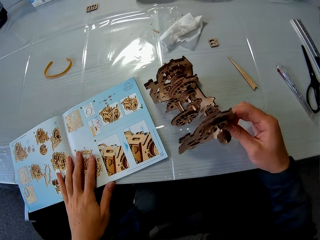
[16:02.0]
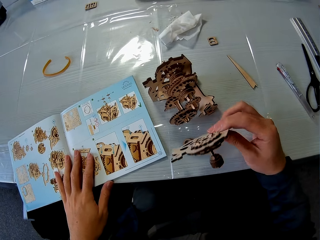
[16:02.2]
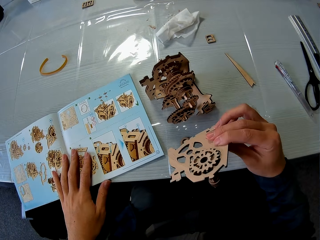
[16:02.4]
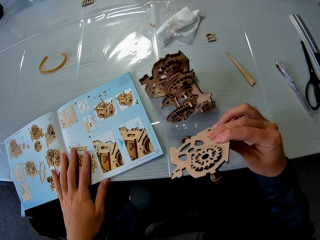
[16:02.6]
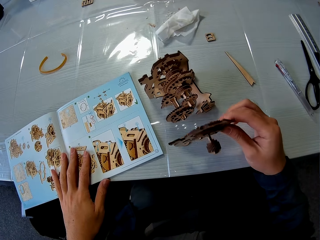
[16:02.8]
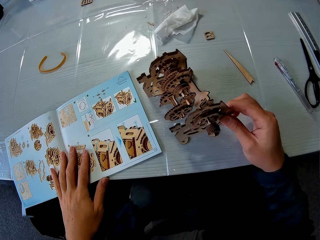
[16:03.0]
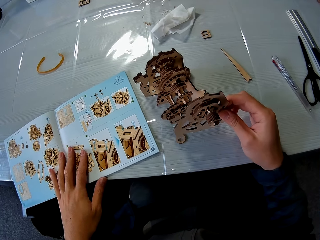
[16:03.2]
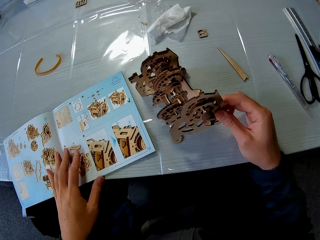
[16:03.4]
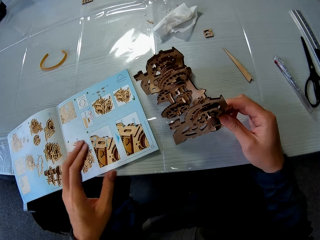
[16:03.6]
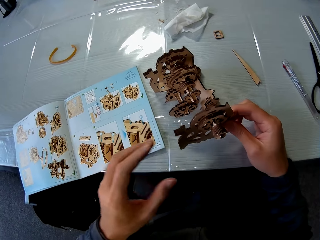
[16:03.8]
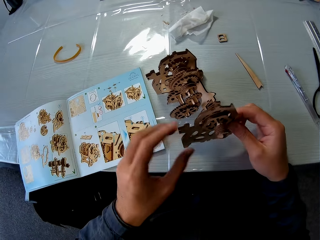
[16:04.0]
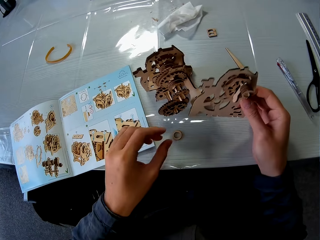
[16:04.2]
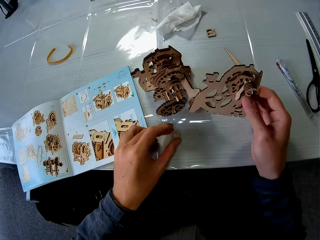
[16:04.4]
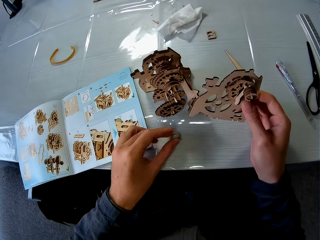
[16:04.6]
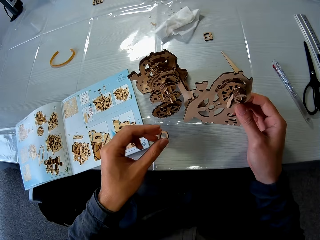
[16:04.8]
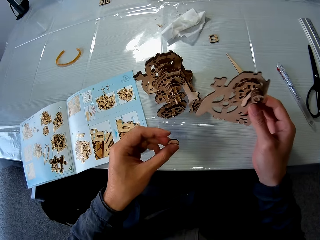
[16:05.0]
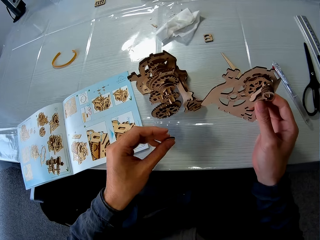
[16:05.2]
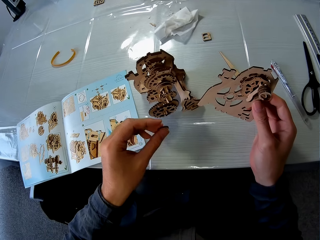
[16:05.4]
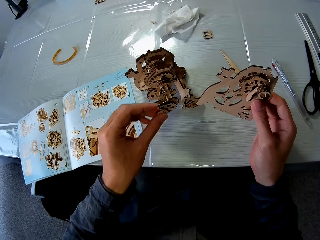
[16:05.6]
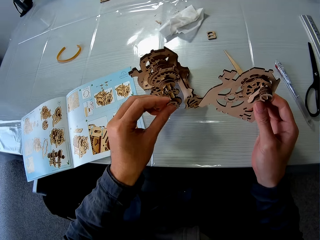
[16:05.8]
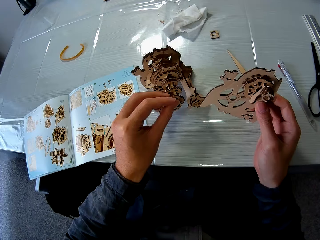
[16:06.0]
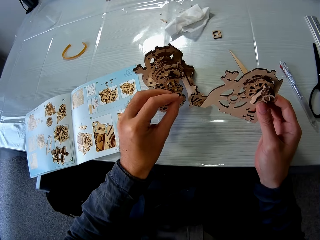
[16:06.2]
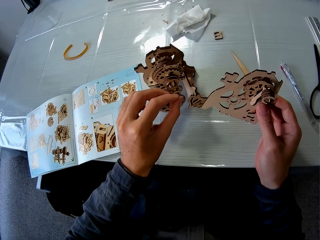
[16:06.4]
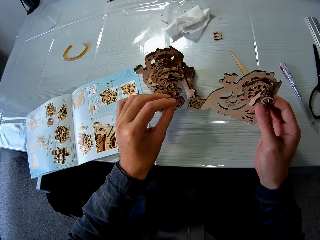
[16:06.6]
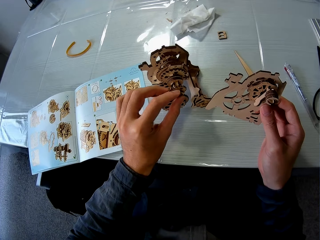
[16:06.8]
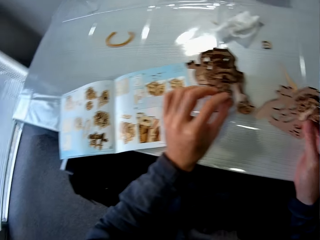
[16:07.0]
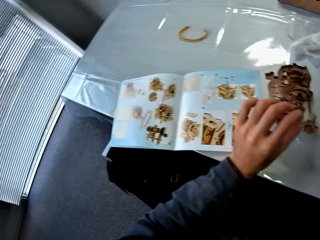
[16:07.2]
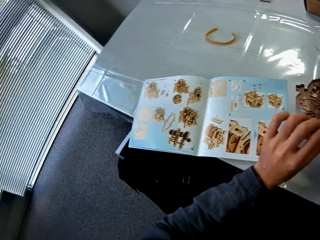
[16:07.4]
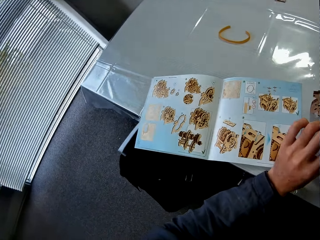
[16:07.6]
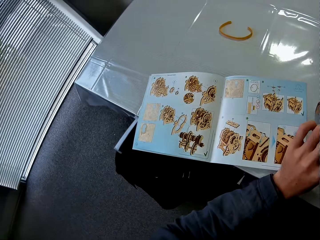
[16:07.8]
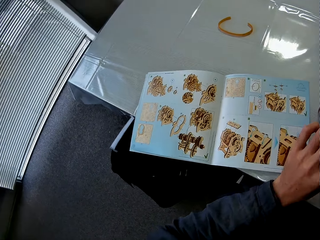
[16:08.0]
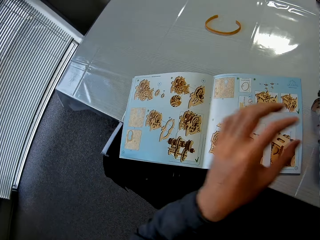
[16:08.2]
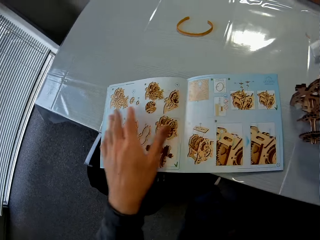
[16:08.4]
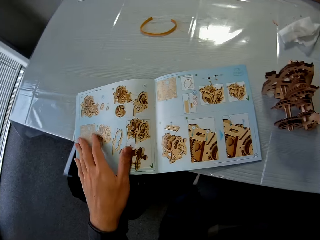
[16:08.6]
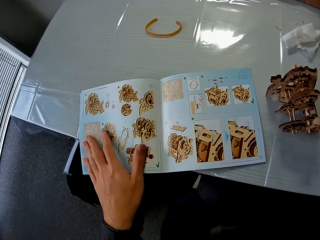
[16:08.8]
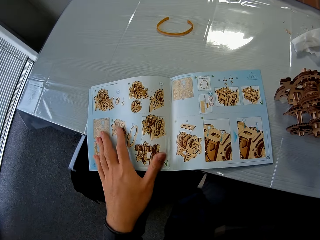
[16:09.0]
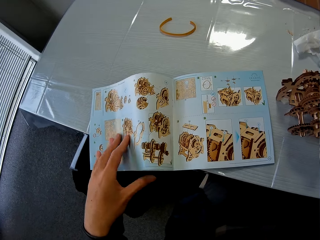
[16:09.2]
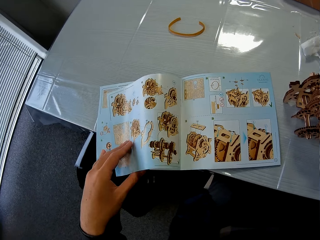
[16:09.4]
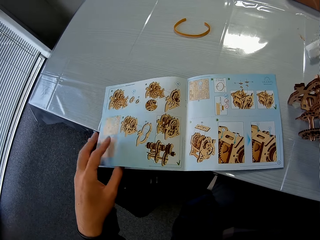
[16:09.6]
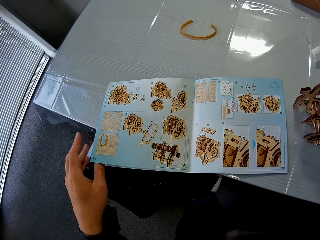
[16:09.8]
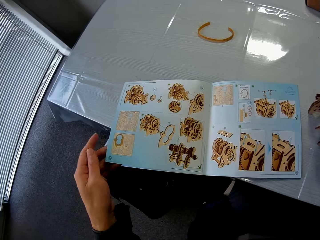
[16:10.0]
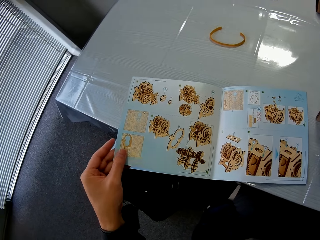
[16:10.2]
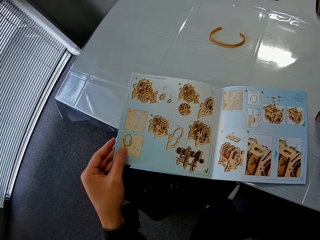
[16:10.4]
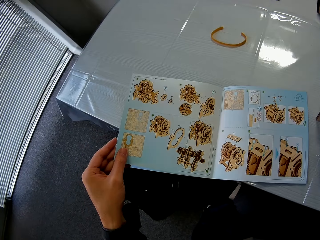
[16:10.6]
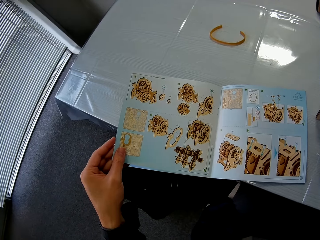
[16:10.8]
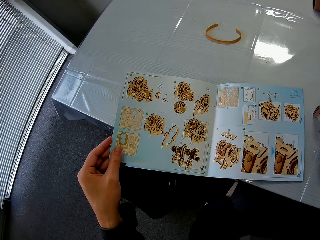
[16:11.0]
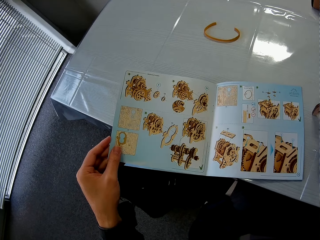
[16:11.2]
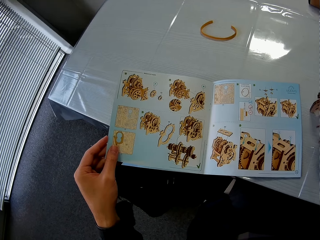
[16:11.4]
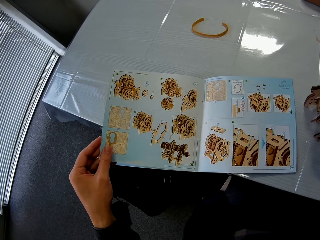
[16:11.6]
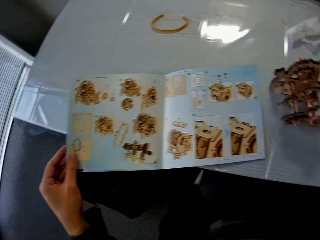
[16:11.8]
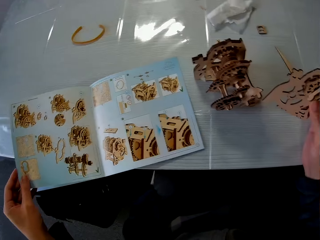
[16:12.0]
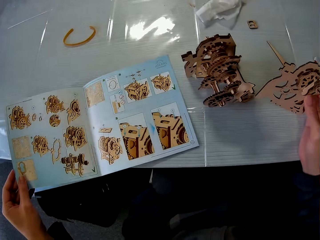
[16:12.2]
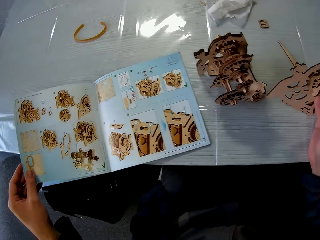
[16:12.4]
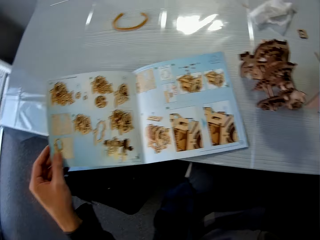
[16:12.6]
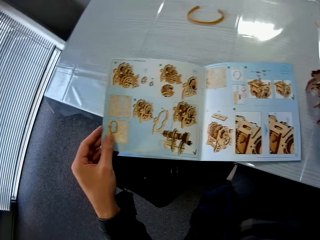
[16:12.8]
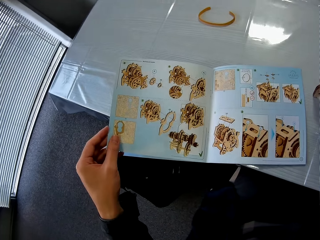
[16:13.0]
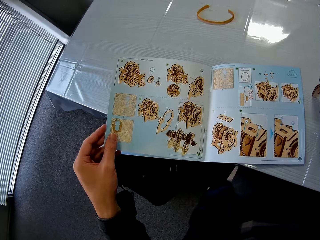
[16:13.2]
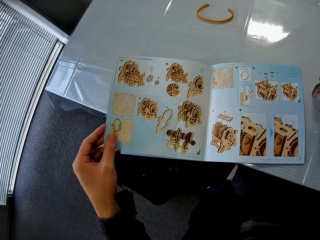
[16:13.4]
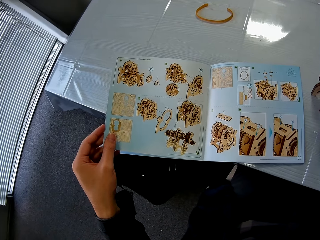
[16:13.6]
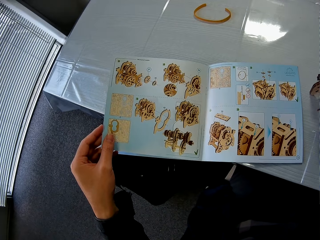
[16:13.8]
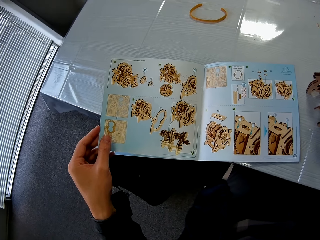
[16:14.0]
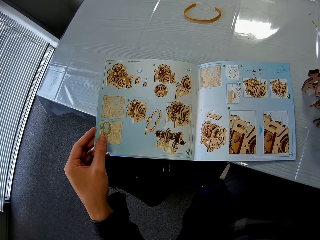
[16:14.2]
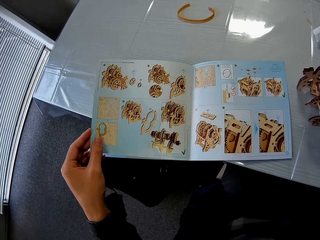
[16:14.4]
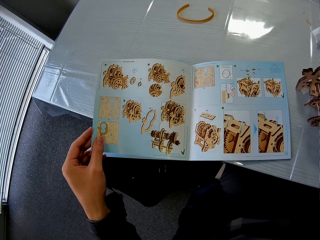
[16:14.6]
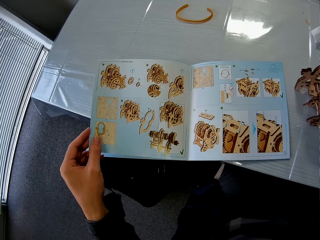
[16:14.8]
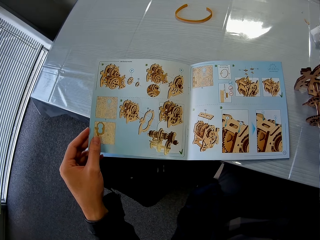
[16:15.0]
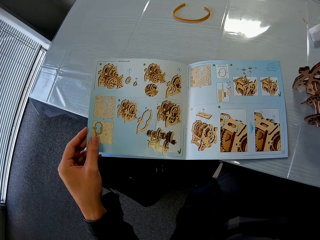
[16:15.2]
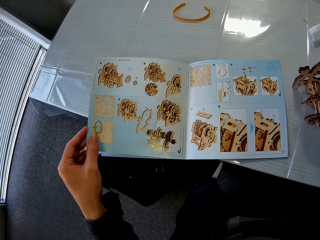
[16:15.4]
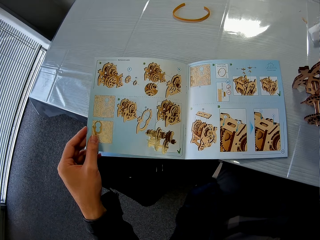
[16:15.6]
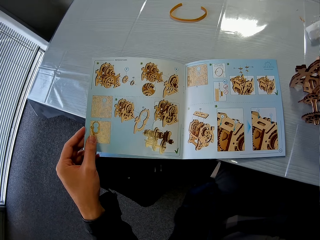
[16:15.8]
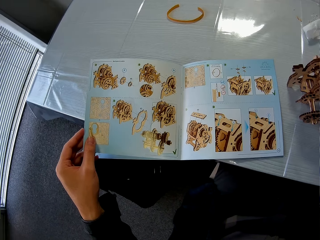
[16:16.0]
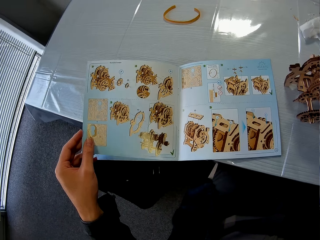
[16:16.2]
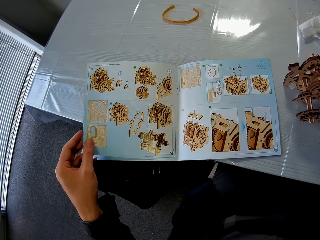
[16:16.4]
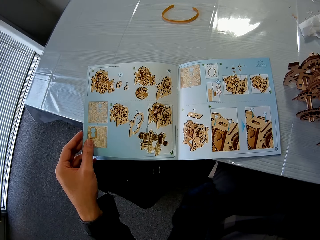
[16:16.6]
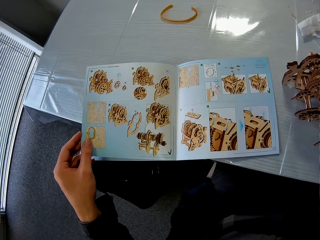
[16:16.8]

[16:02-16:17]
The camera wearer holds the stem gear. He examines the gear part in his hand. He picks up a piece from the table with his left hand. He fixes the piece on the gear box. He changes direction. He holds the book. He studies the manual book. He changes direction. He stares at the book.

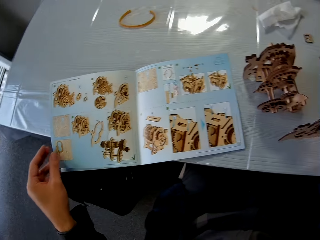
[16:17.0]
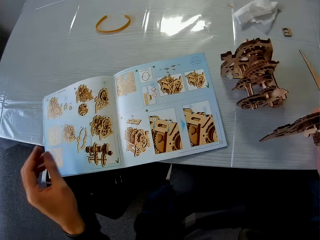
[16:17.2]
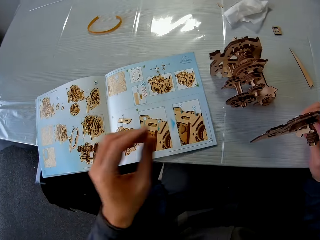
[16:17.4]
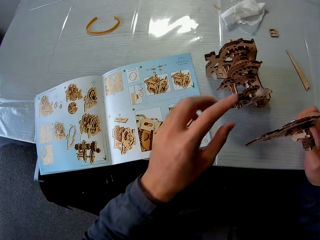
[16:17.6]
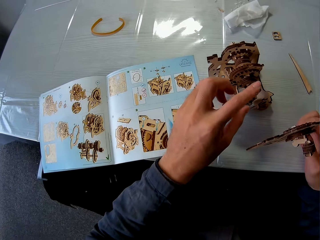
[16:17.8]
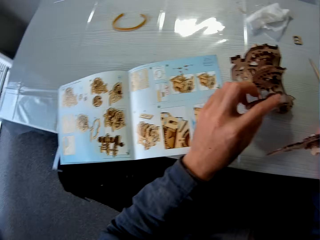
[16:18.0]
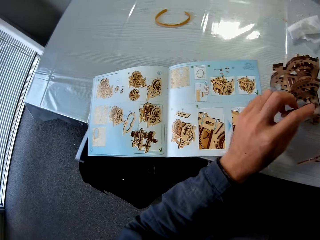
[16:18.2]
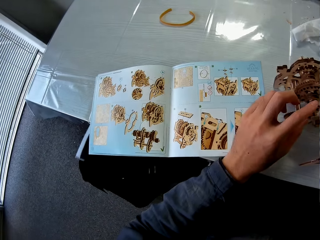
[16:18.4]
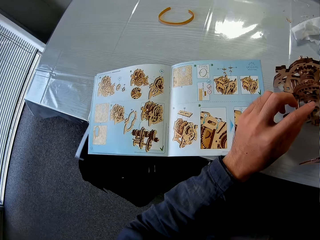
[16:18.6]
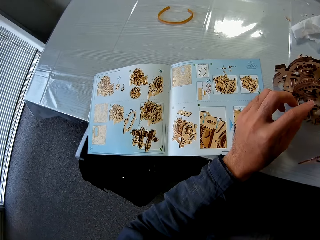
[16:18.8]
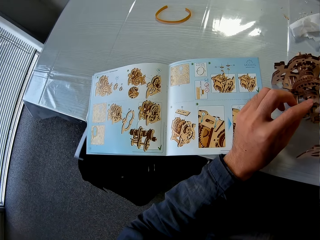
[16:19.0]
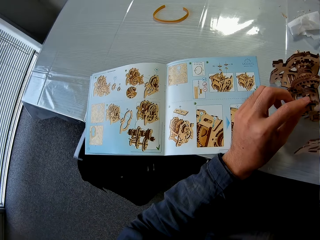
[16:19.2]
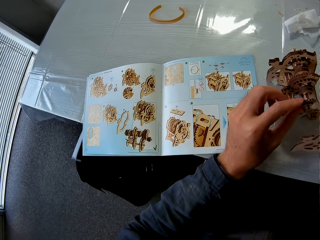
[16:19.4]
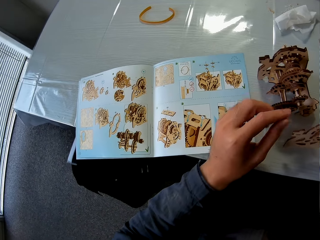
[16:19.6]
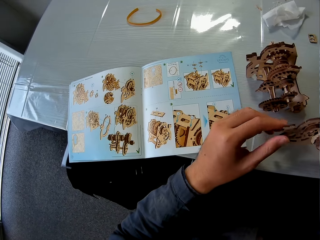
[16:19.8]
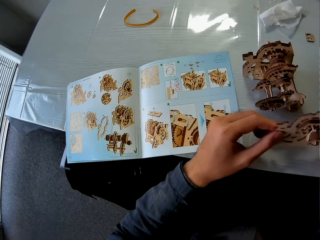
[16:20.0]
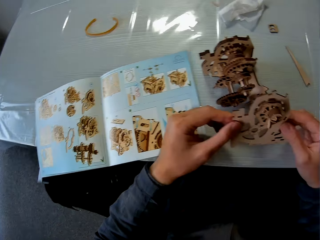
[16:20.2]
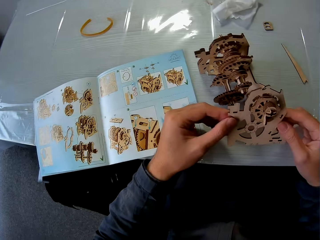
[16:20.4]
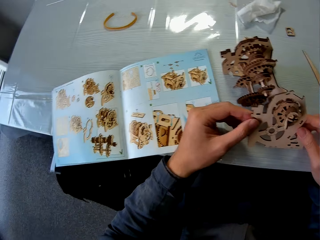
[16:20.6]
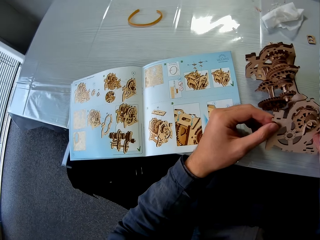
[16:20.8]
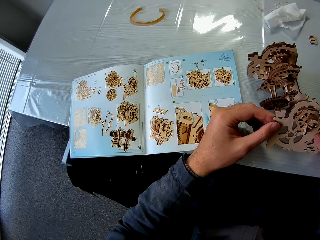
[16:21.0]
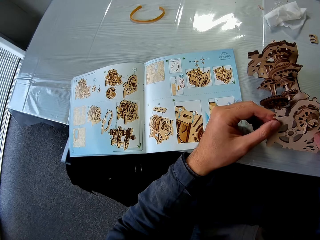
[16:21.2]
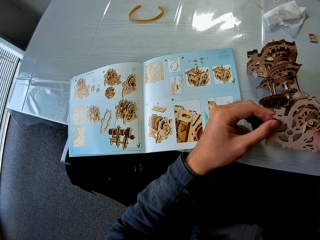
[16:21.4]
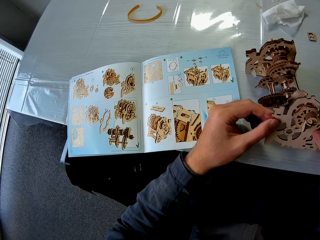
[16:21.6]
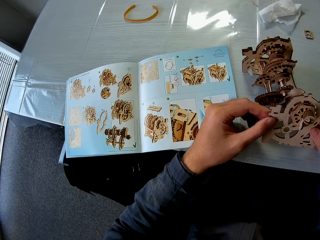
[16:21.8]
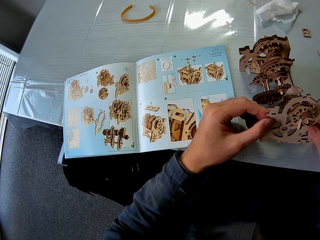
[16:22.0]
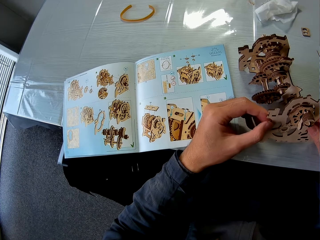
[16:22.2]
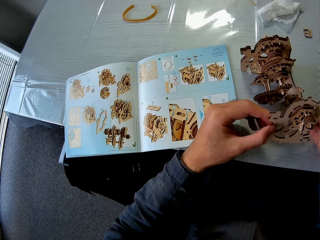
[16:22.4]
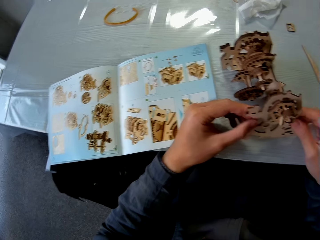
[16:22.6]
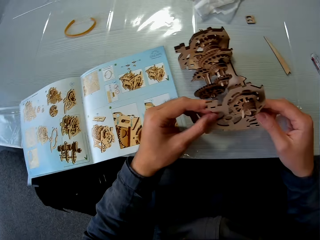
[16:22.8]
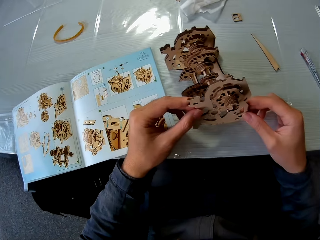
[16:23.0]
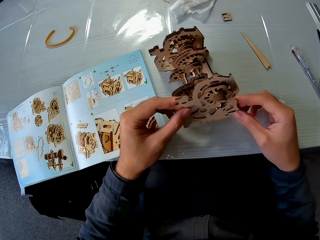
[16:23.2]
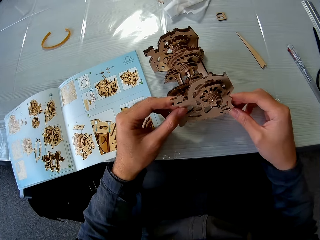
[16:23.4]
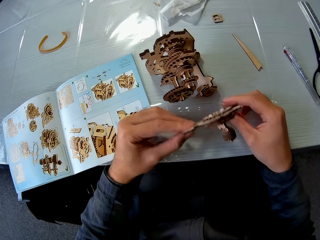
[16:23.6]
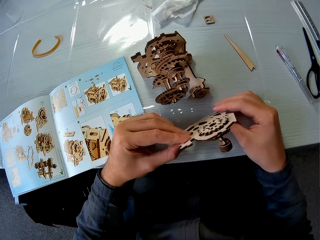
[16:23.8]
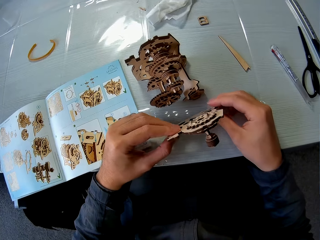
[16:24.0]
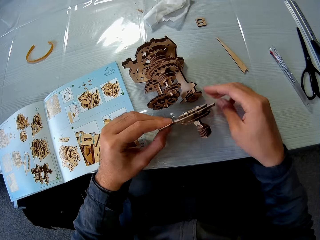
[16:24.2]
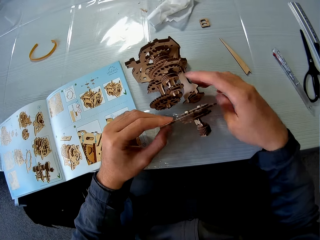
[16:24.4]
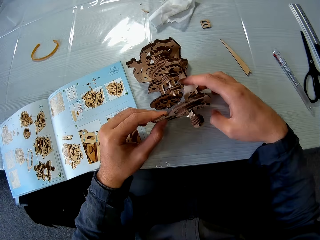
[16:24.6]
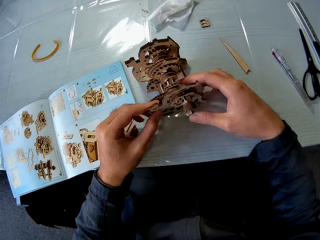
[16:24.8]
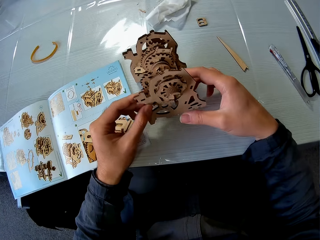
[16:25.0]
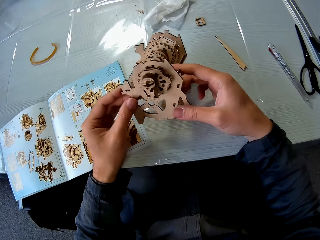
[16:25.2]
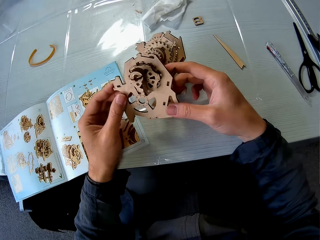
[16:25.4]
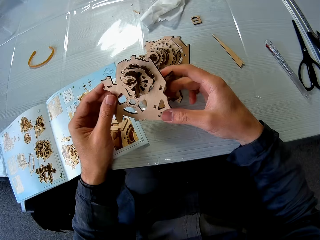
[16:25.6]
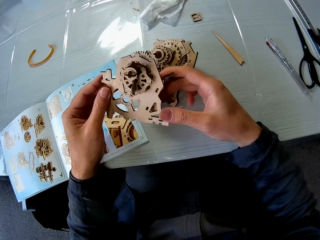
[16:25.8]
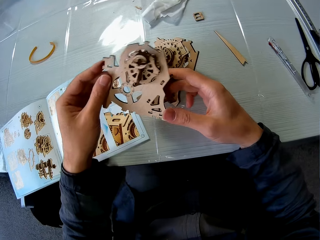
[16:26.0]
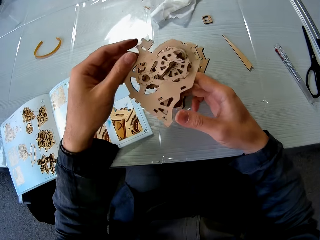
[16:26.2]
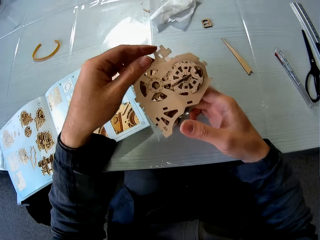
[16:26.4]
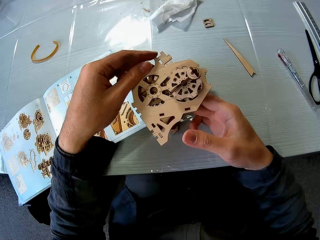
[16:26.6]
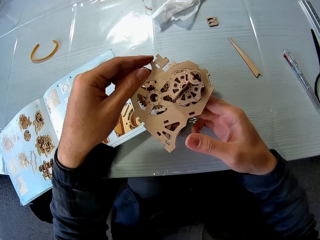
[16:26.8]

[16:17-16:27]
The camera wearer touches a part of the manual gear box. He holds the stem gear. He examines the part of the gear in his hands. He holds both stem gears.
